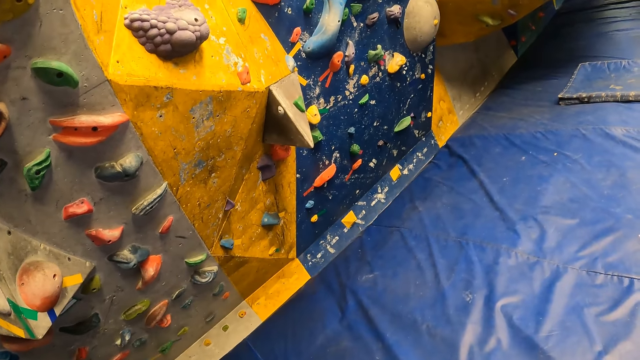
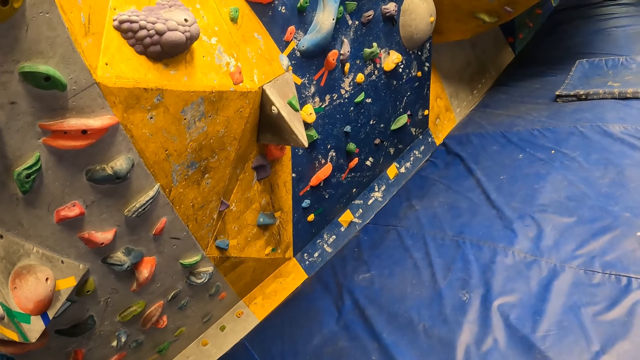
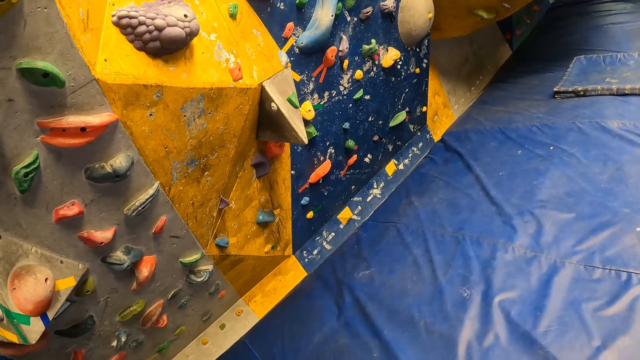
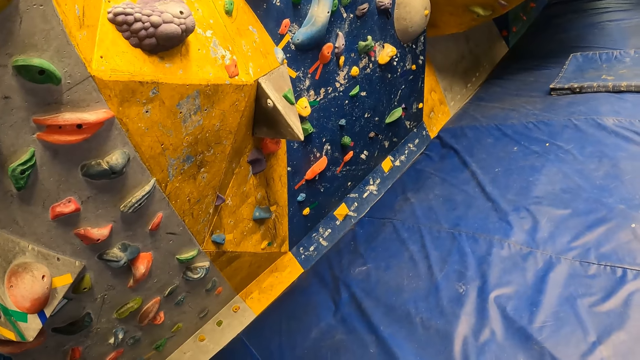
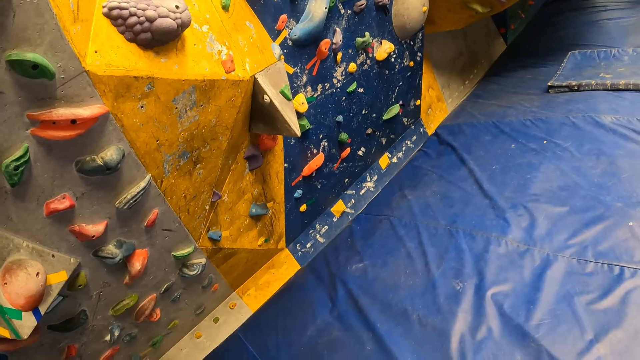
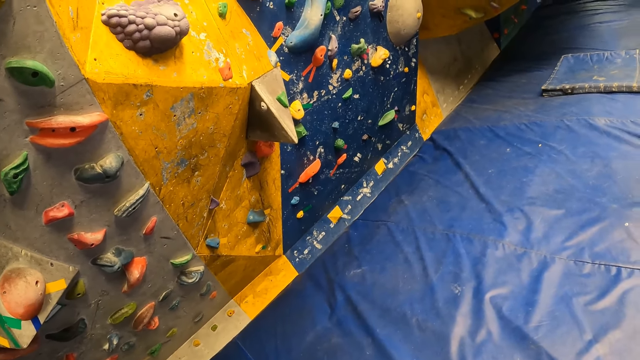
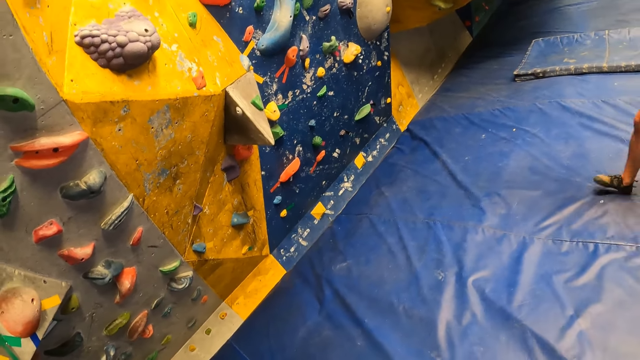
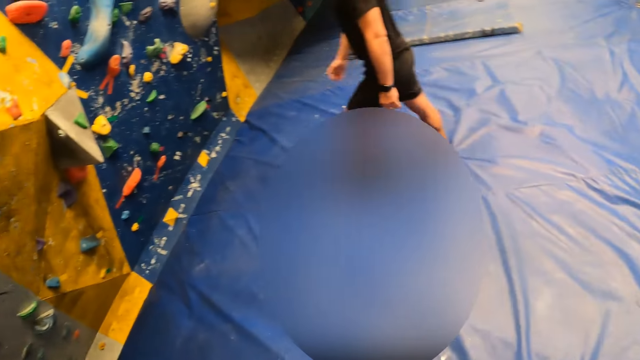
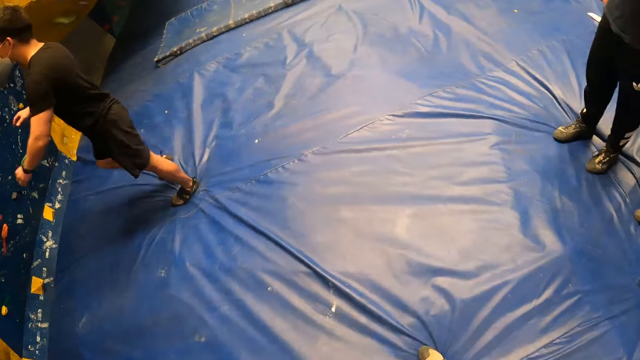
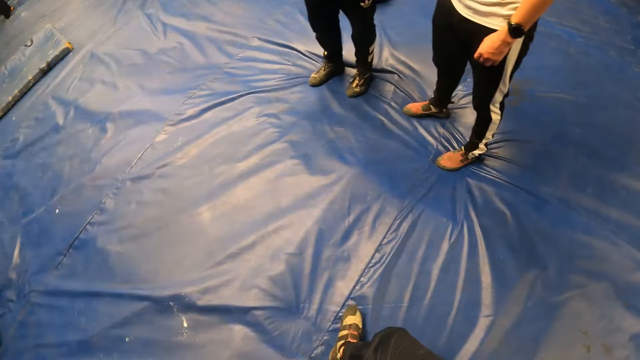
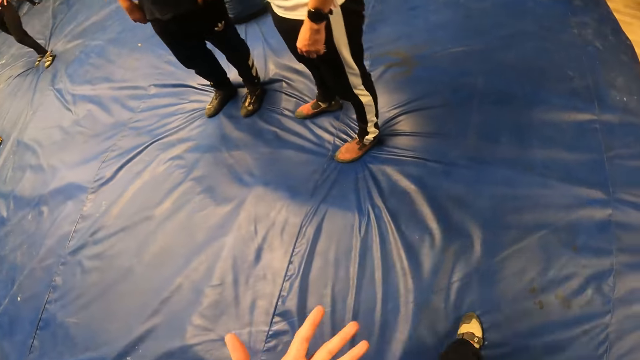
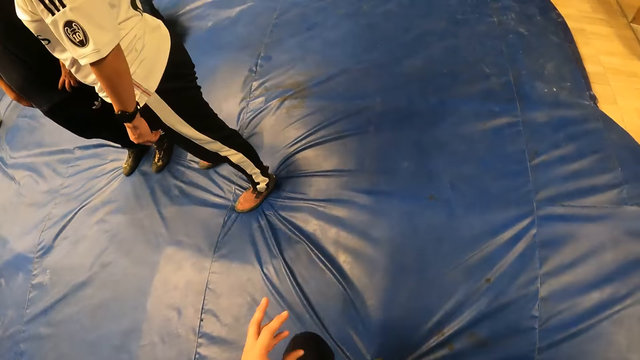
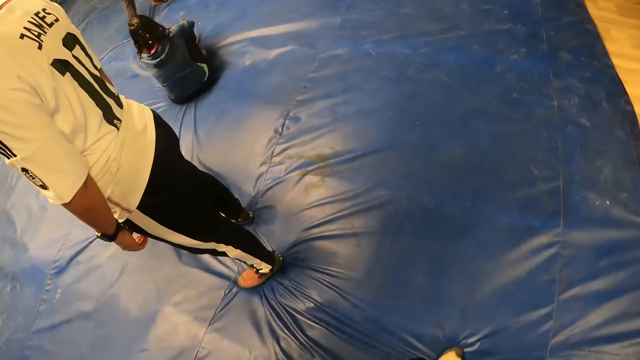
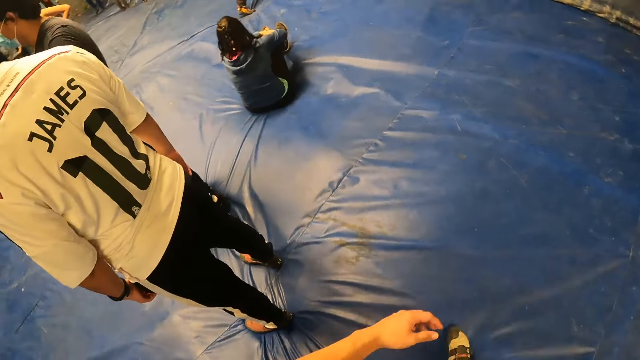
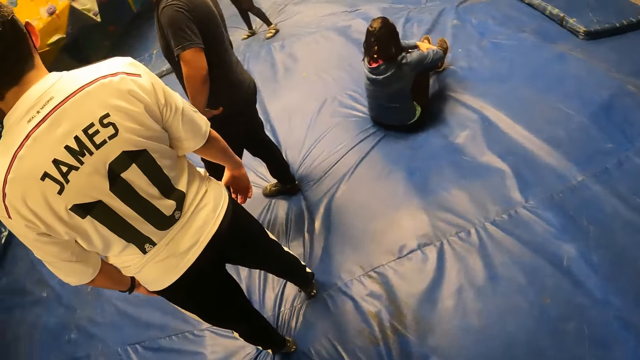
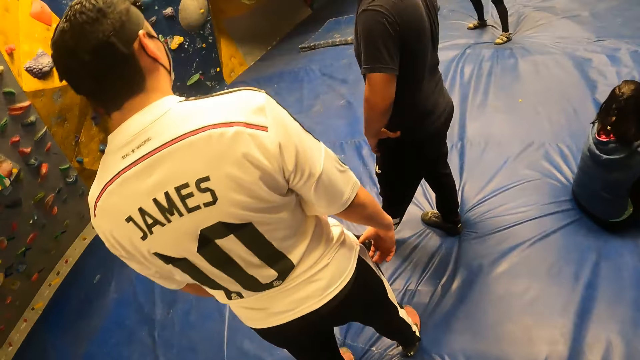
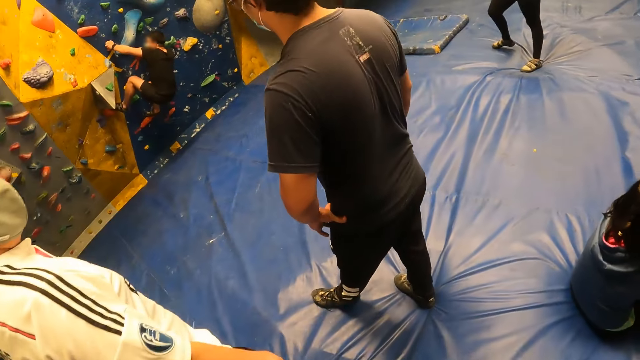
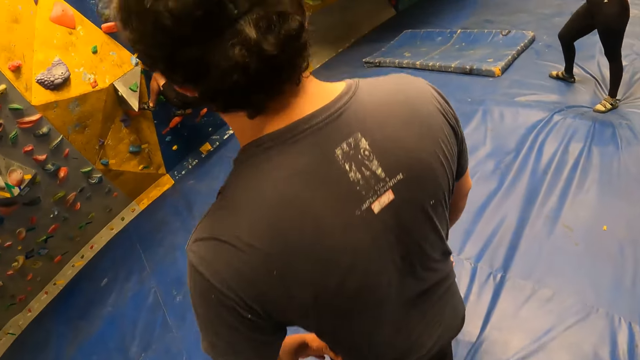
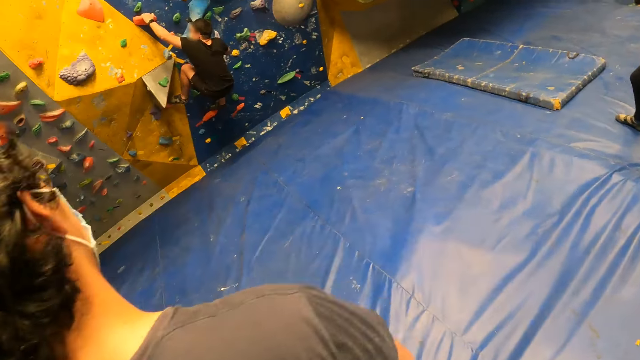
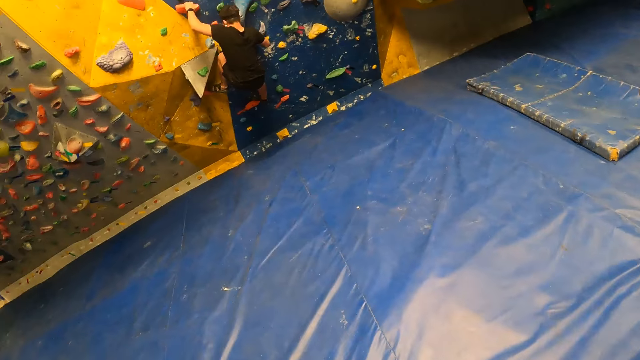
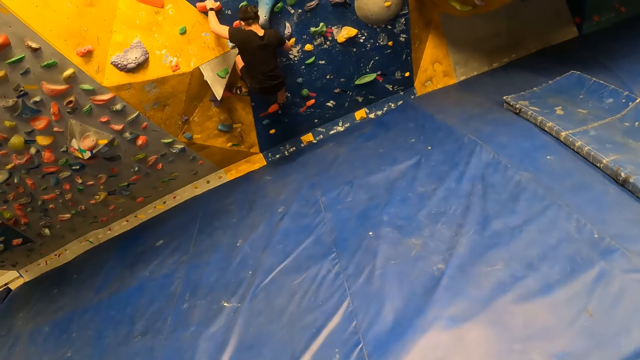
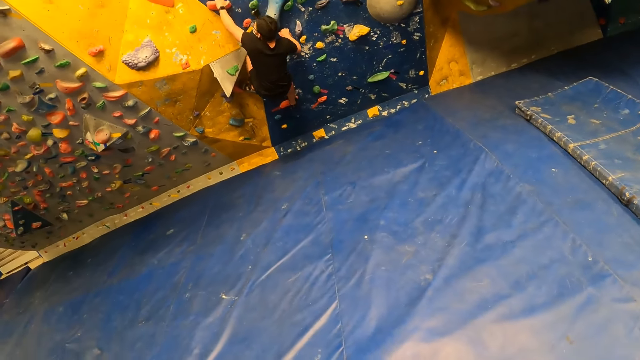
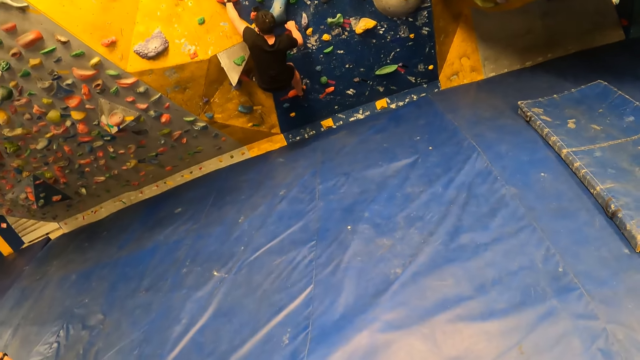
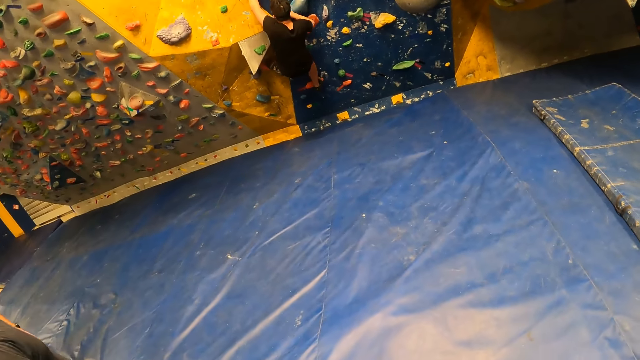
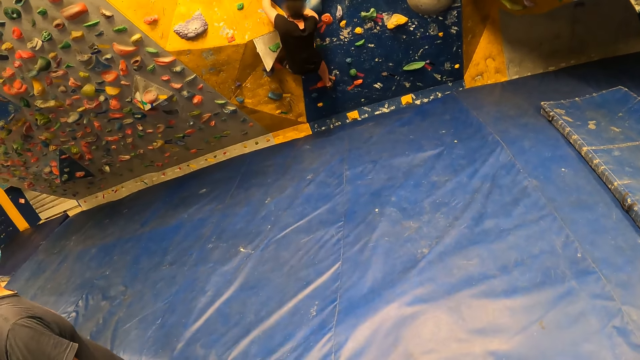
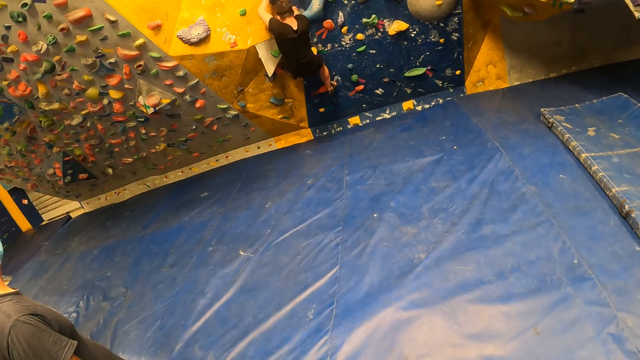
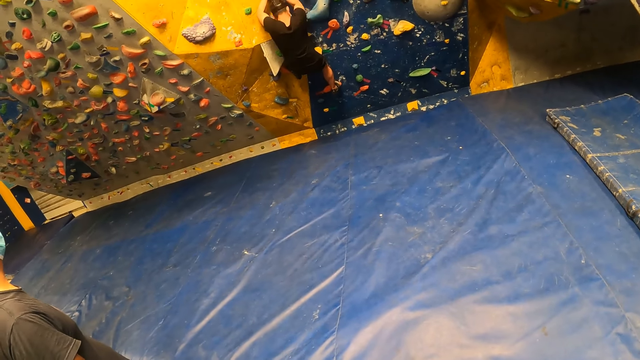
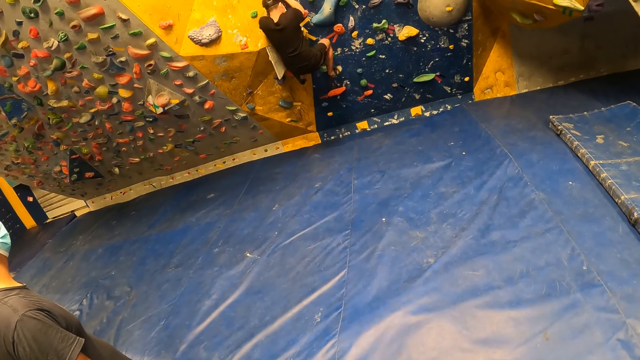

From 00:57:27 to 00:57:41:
A man walks towards the climbing game. The man climbs the wall with both hands and legs. The camera wearer walks around. The man steps on the rocks.

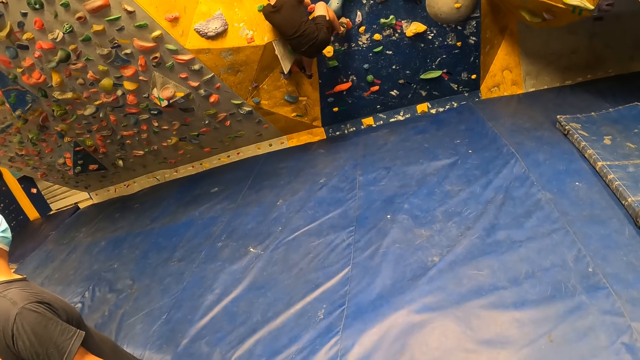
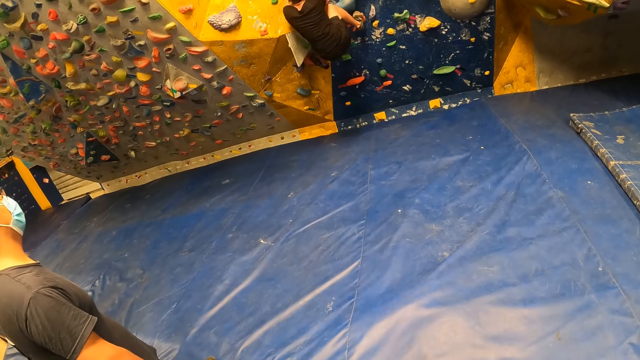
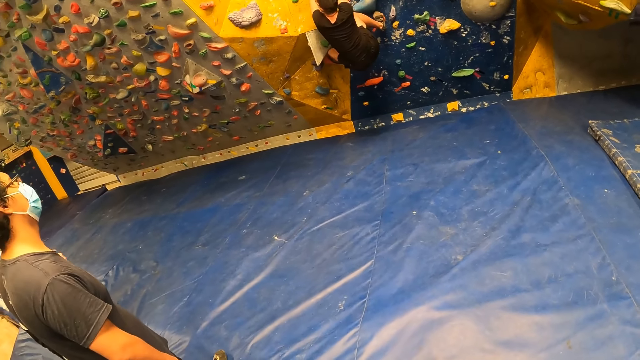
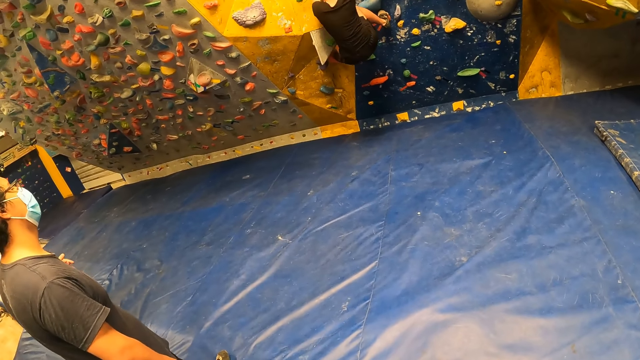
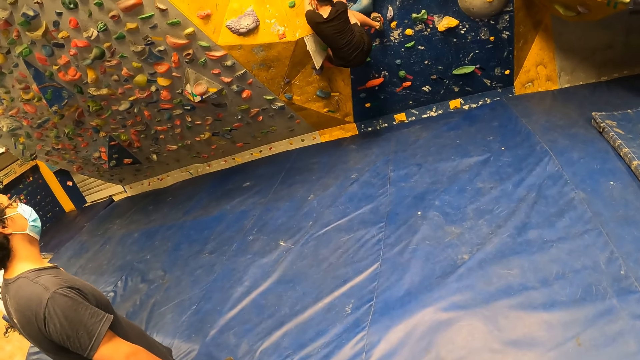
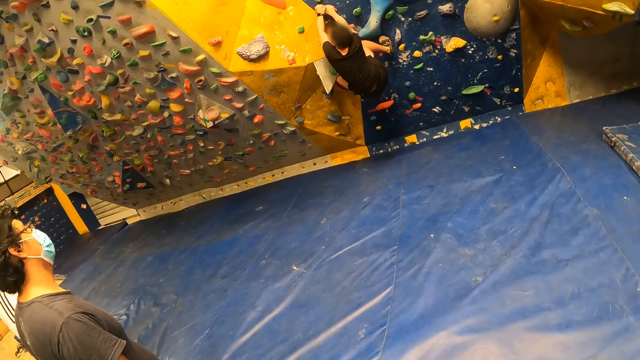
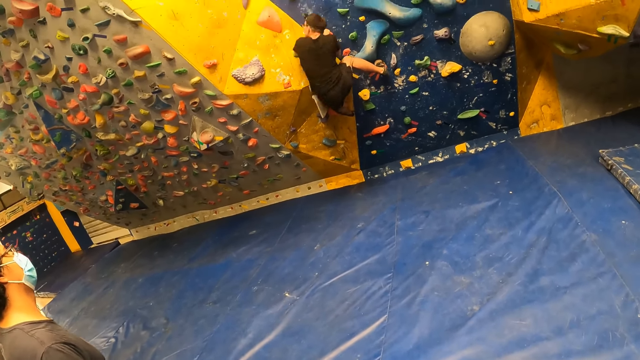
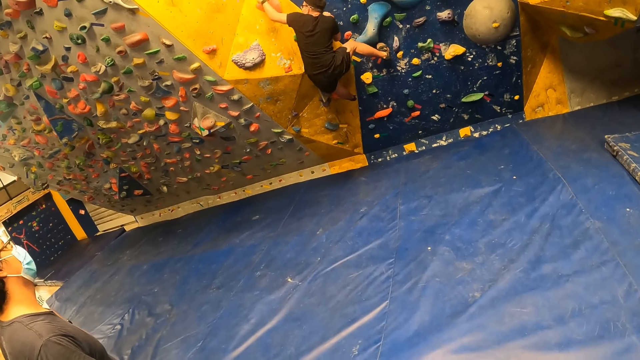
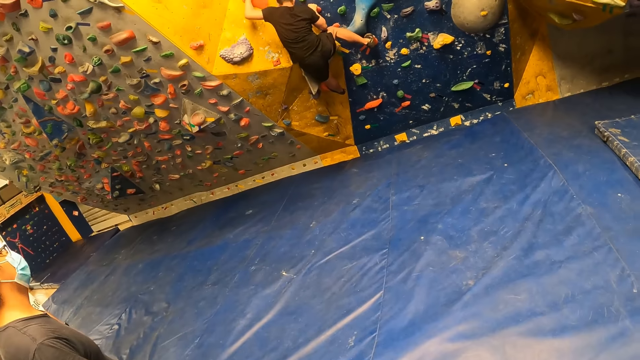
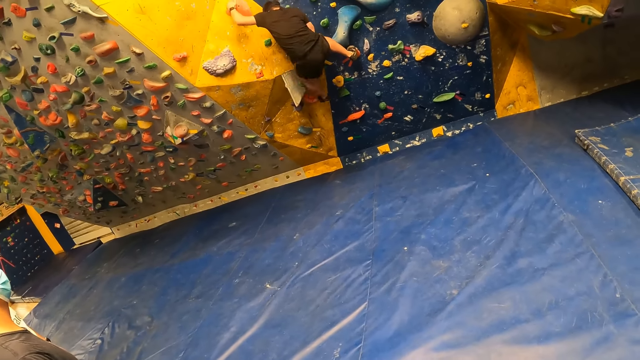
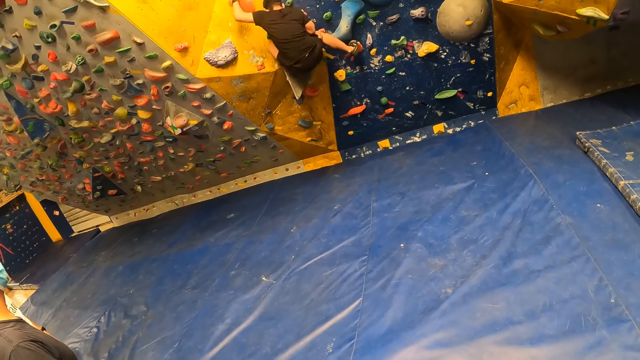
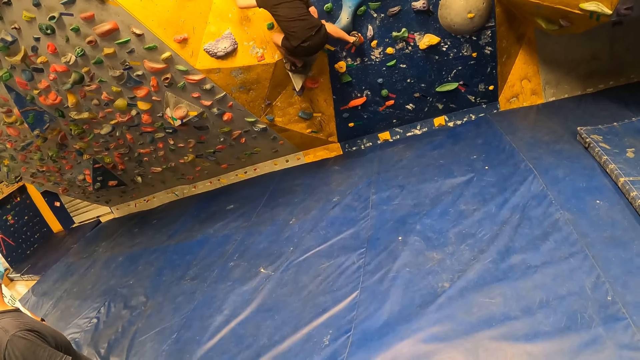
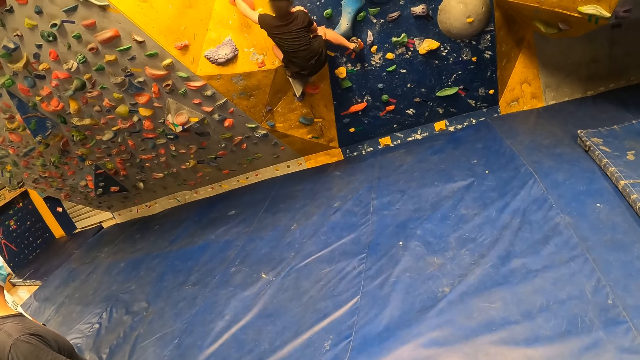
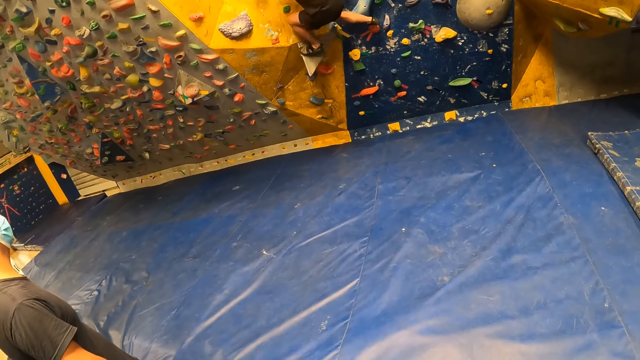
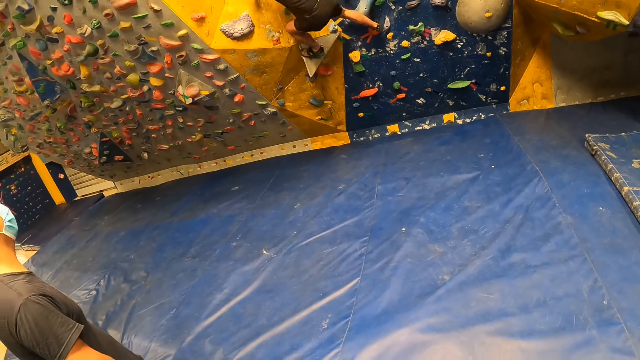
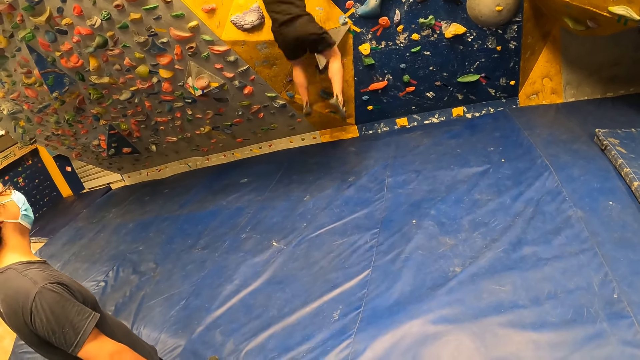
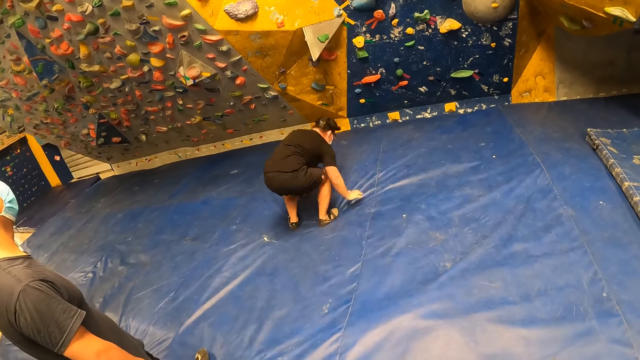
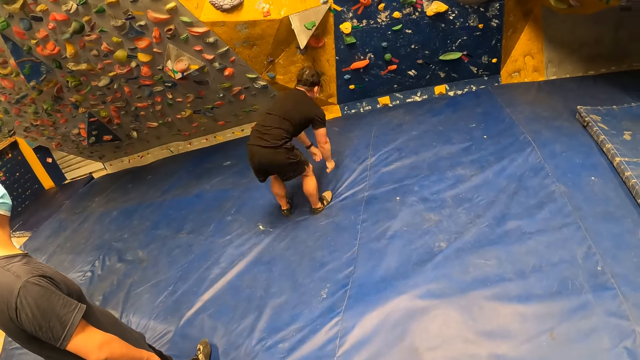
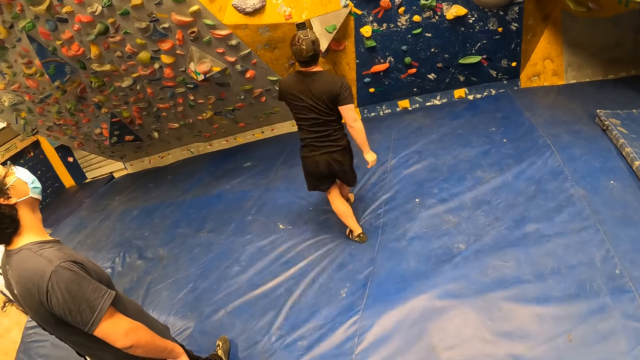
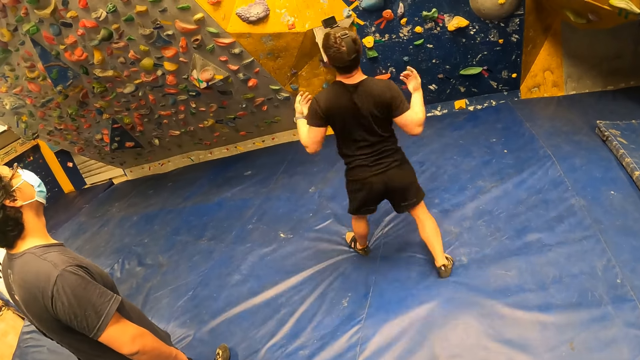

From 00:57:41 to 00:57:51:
The man jumps from the wall on the foam. The man steps down.
